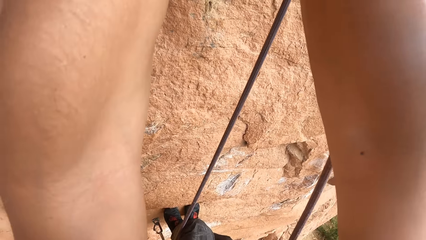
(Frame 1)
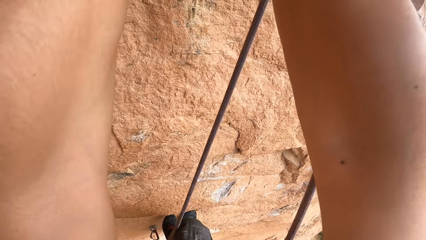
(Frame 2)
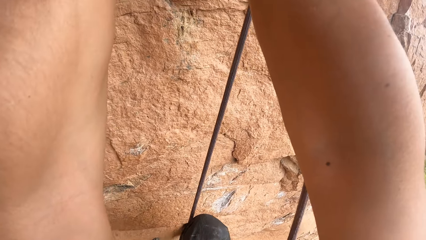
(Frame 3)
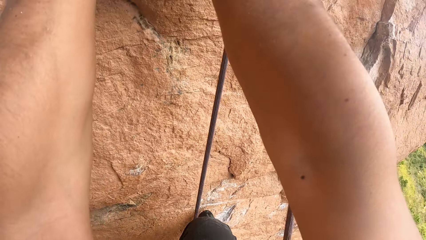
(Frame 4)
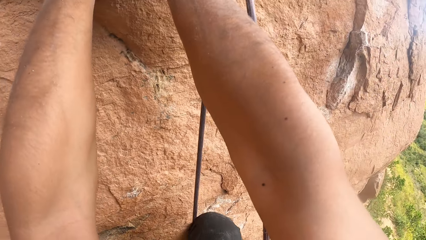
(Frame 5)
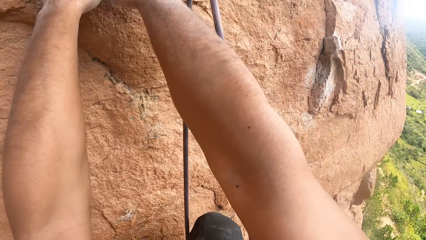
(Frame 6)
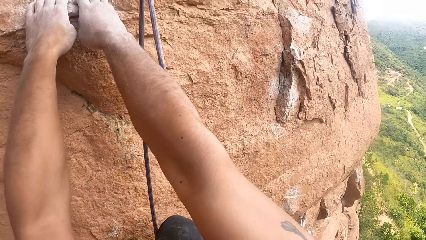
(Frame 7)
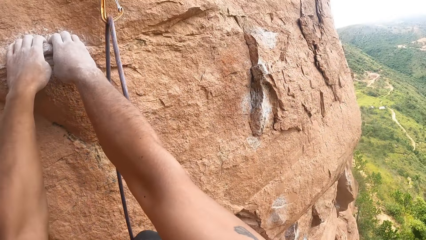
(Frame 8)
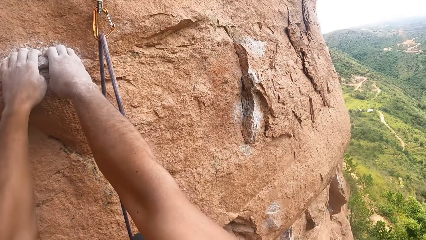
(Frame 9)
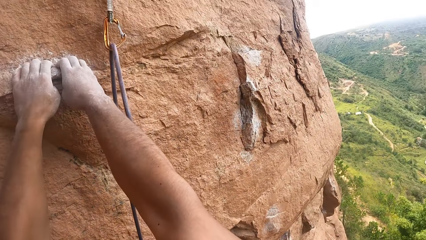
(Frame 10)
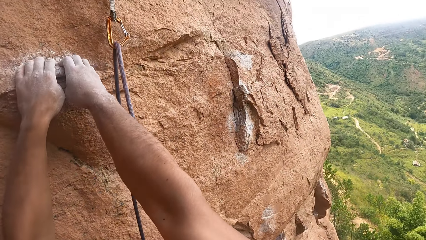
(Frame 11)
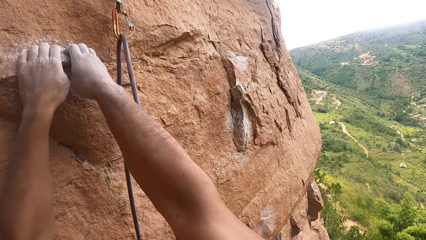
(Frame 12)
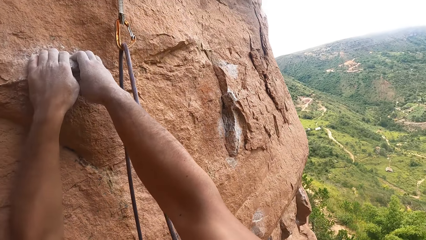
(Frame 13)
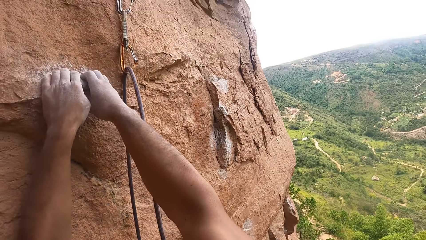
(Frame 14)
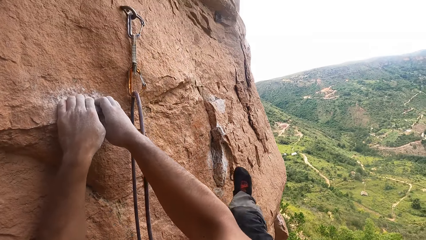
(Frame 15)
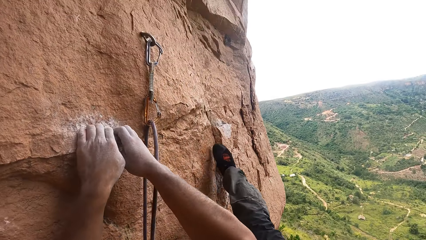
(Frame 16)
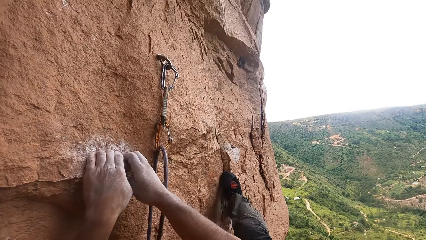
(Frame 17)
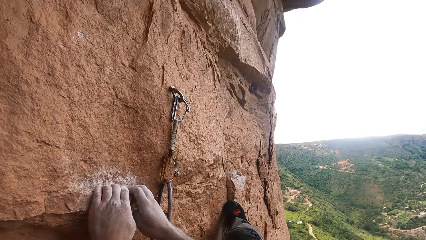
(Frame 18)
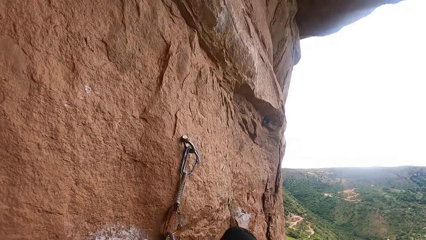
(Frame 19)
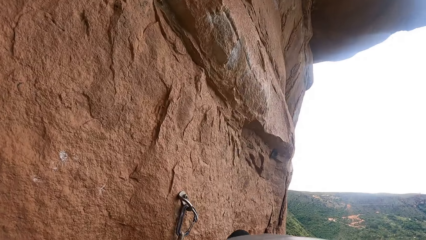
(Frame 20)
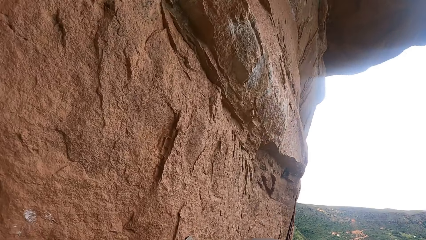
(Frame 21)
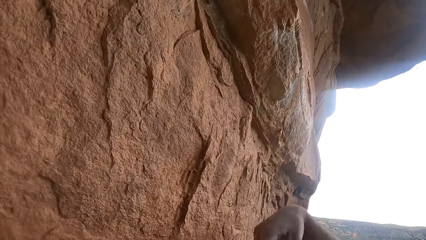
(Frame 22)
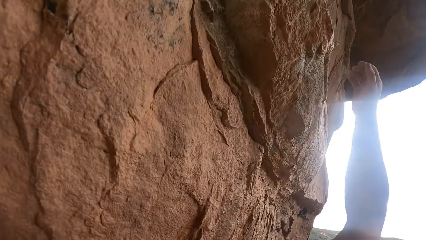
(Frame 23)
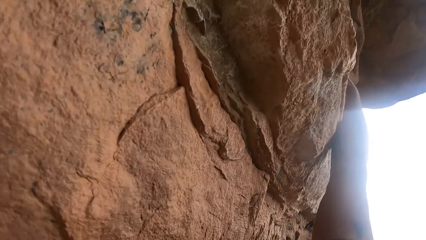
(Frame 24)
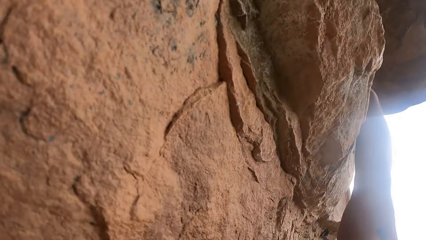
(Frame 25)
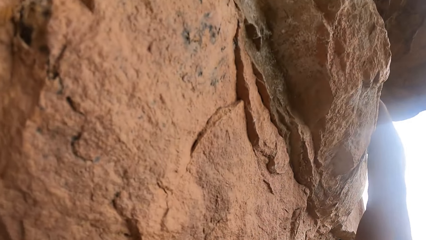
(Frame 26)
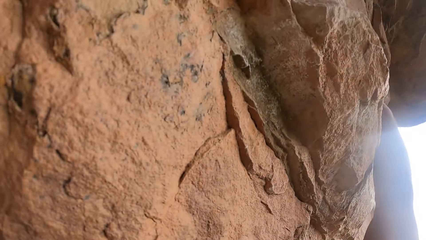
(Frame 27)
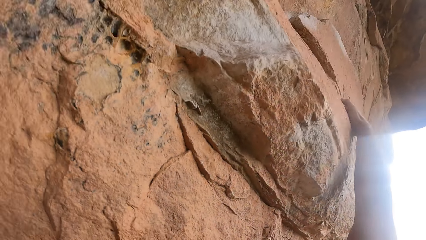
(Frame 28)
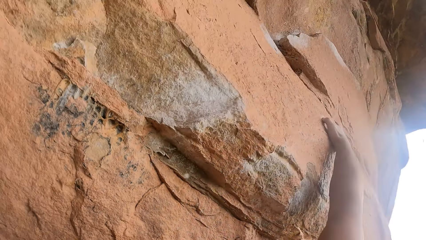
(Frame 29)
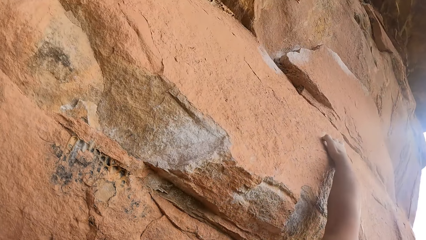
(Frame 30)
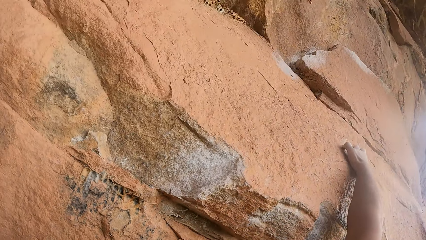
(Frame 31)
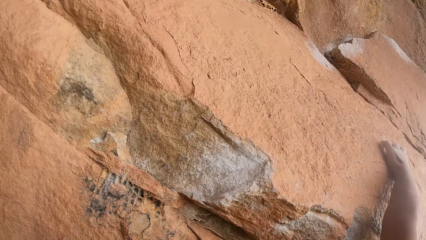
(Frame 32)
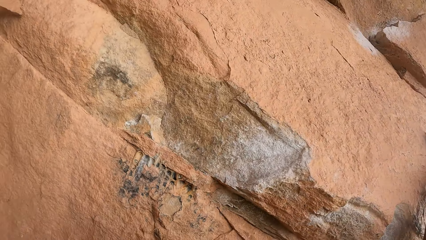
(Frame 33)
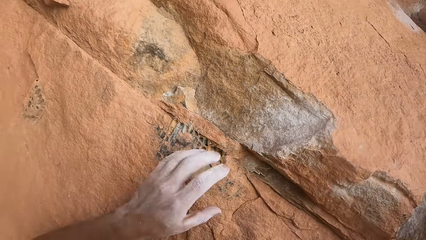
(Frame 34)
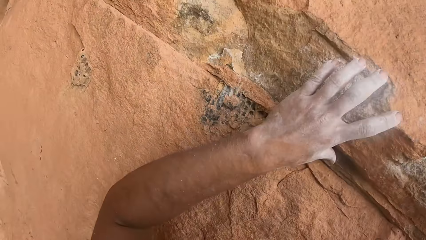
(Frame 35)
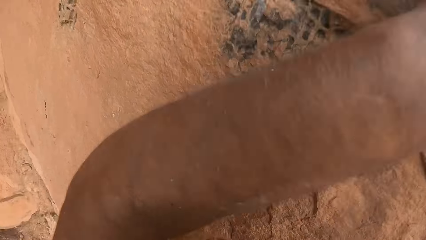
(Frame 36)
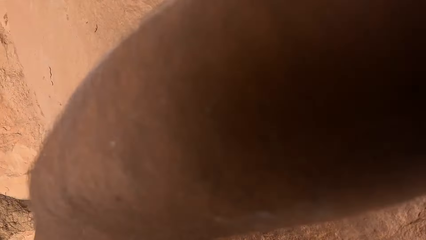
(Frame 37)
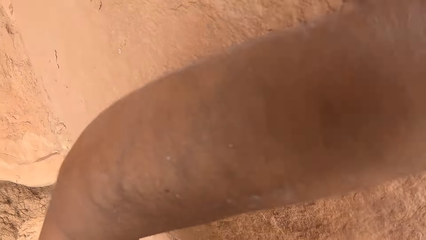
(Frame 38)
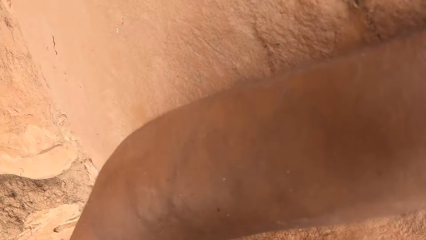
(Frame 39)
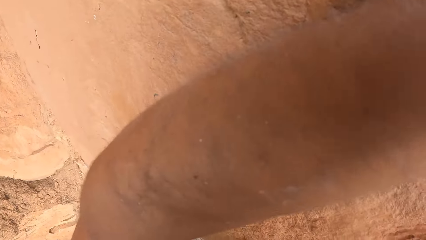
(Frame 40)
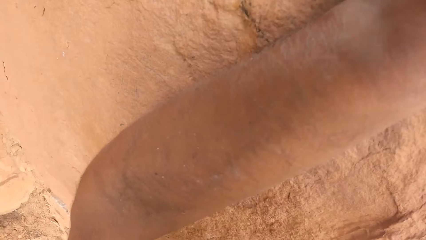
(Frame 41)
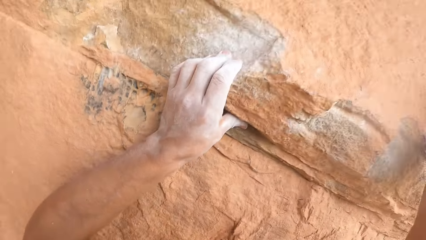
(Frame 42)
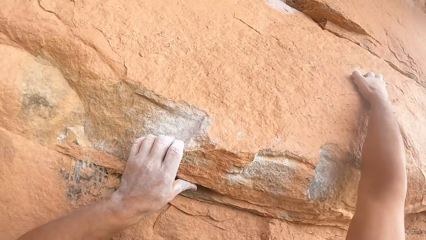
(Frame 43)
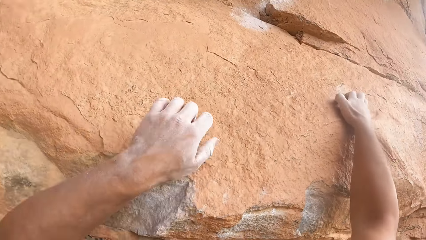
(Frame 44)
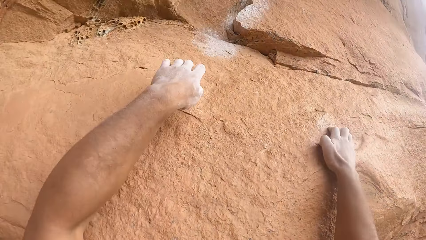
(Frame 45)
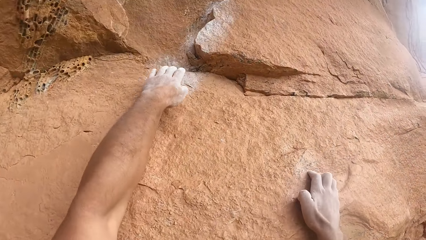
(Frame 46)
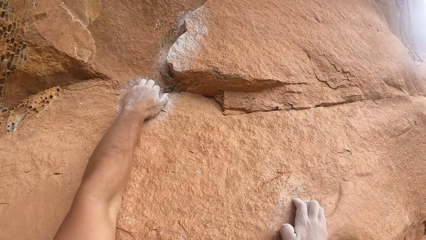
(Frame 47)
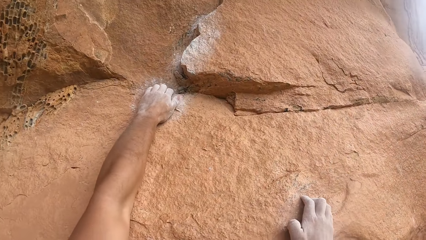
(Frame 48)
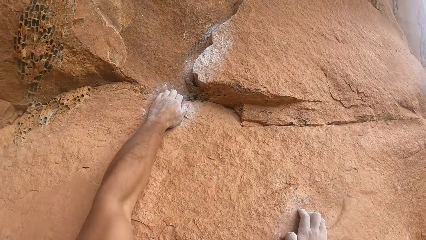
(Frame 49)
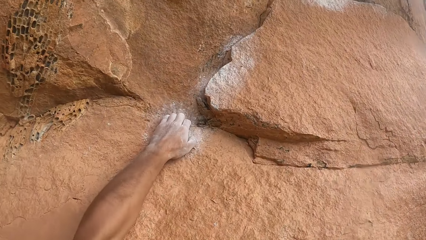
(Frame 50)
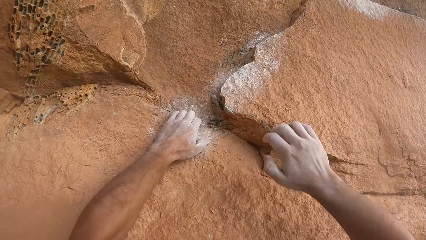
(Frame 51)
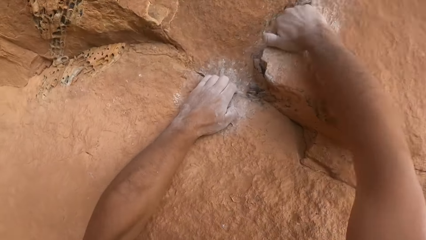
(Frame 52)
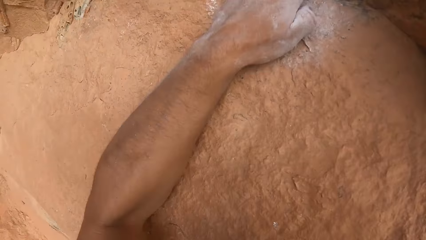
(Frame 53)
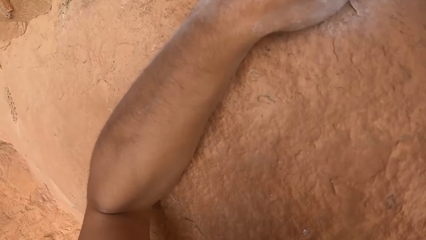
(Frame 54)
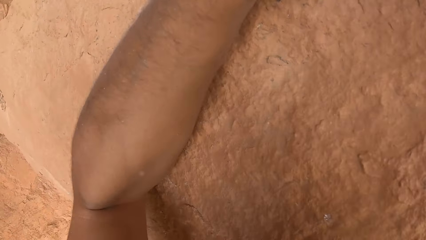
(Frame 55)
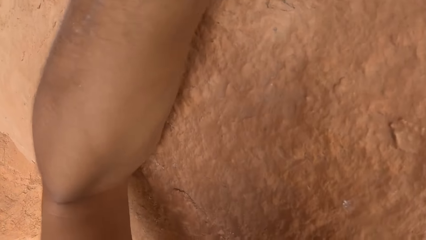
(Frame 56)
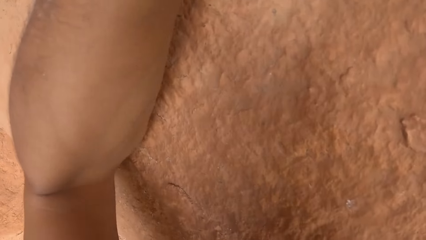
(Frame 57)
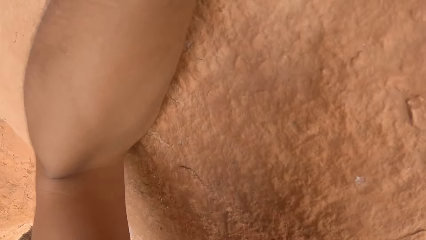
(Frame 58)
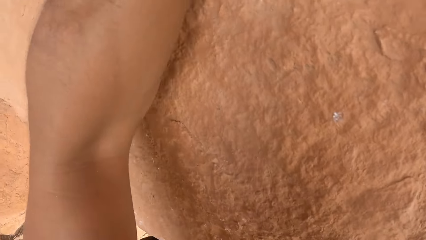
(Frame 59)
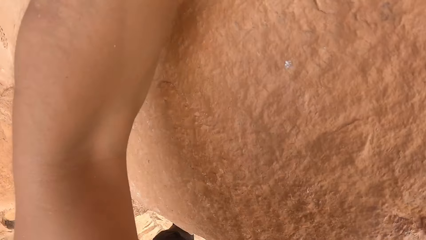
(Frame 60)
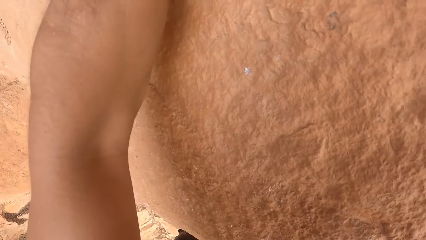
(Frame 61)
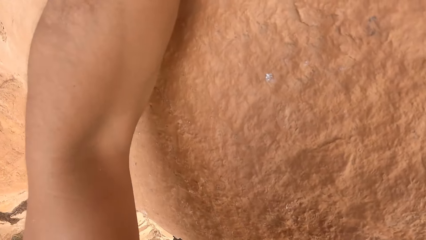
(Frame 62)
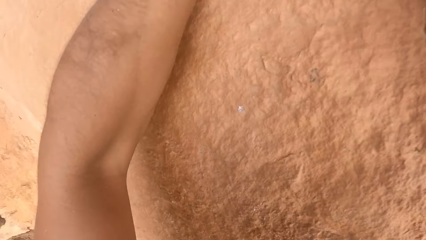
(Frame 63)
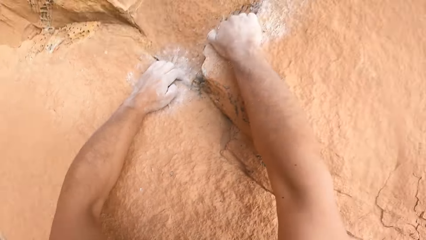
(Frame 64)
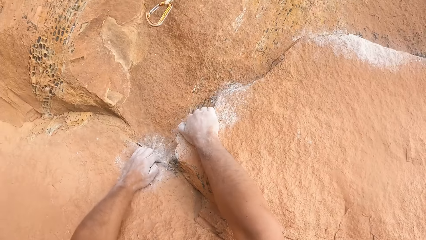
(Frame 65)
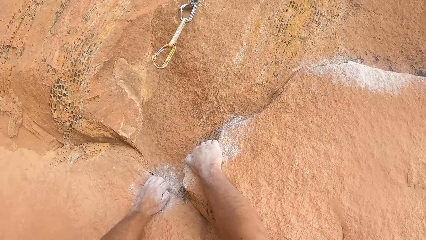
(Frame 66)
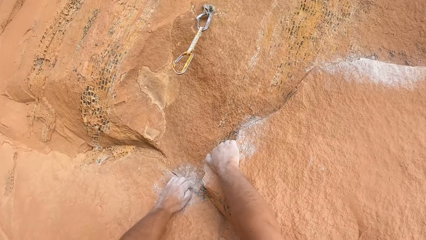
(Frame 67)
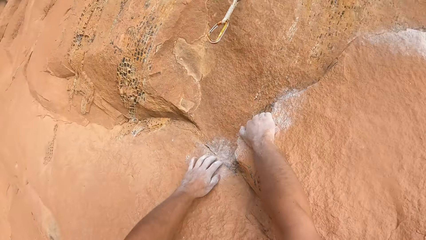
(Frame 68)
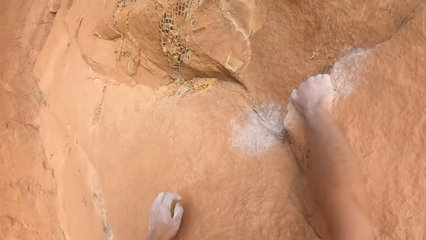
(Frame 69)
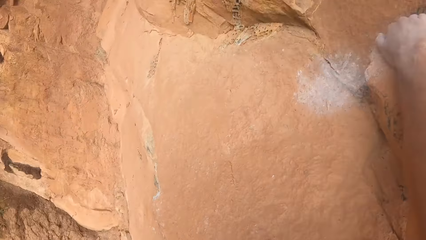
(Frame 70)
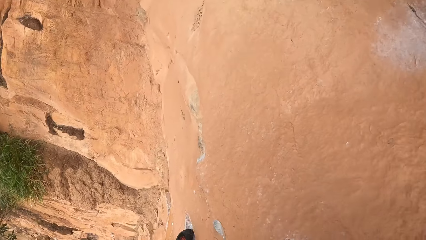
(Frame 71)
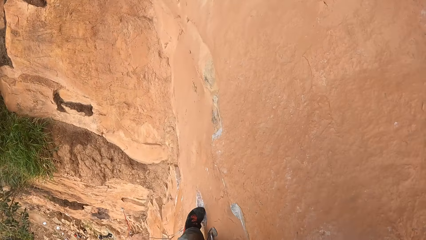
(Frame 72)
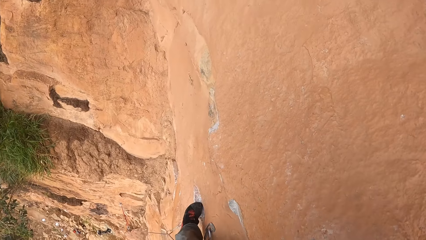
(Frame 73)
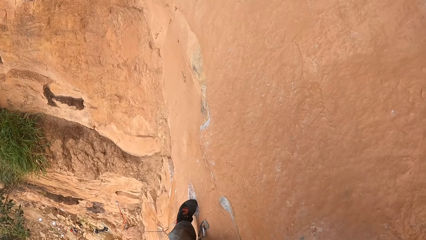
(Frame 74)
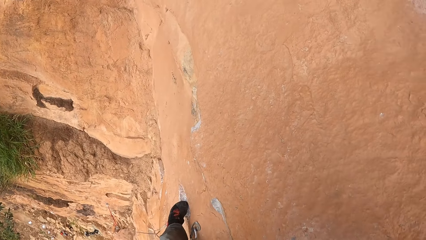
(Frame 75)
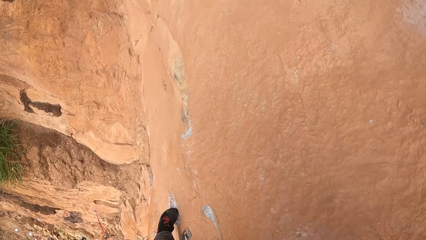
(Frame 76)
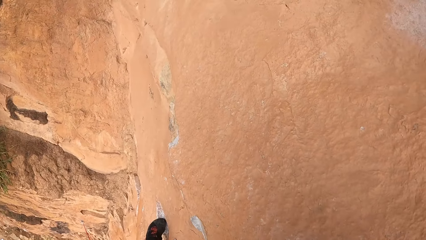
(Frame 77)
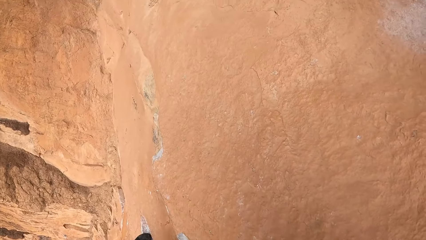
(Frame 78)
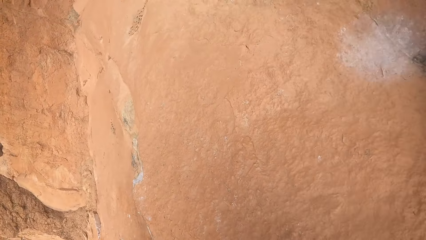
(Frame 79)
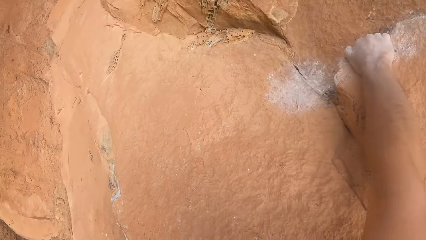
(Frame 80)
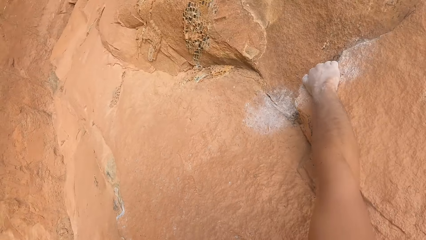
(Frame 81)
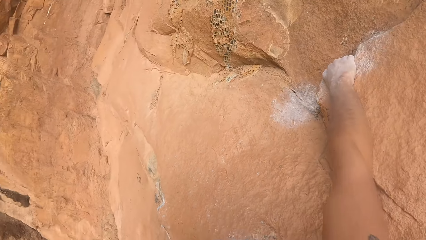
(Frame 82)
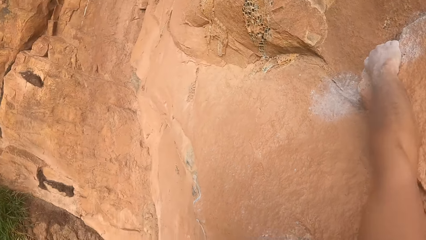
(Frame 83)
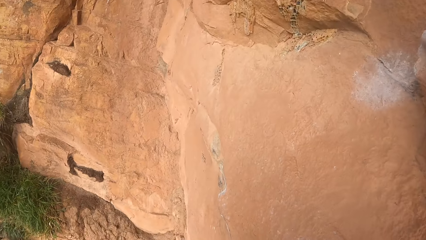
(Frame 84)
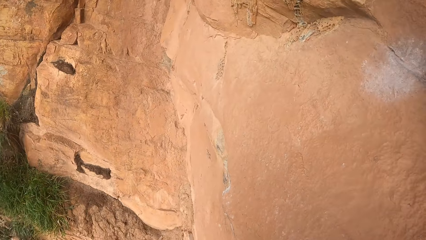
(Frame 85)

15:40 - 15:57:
The camera wearer climbs on the mountain with the climbing rope. They raise a leg. They hold on the rock. They move a hand. They hold on the rock. They ascend the rock. They lower the hand.
